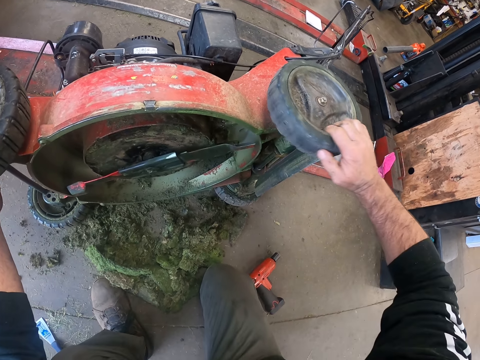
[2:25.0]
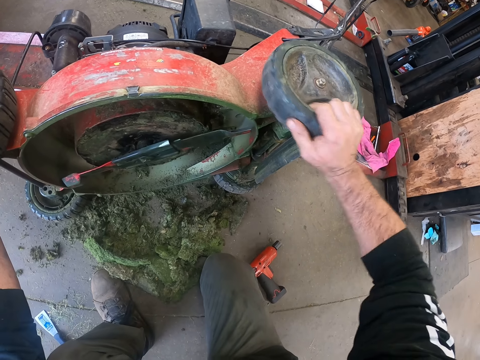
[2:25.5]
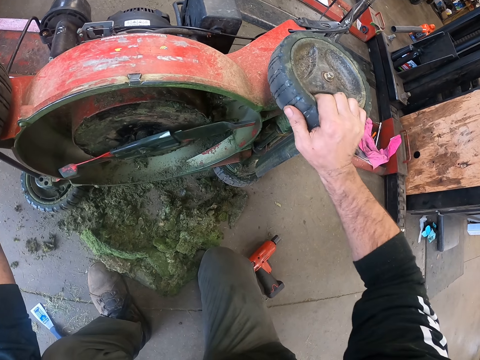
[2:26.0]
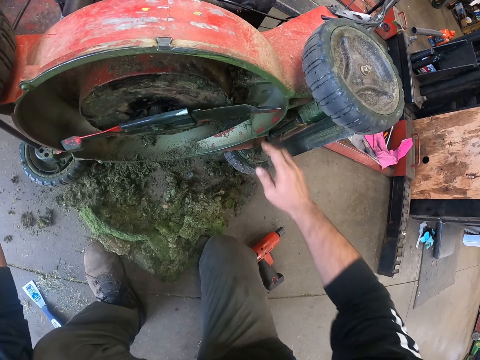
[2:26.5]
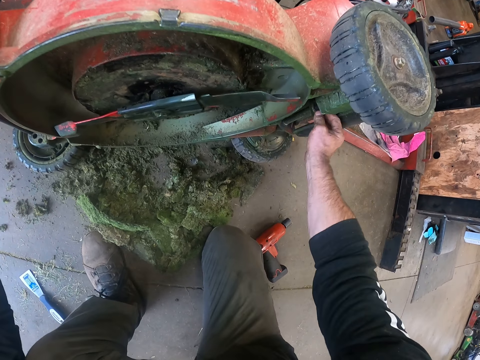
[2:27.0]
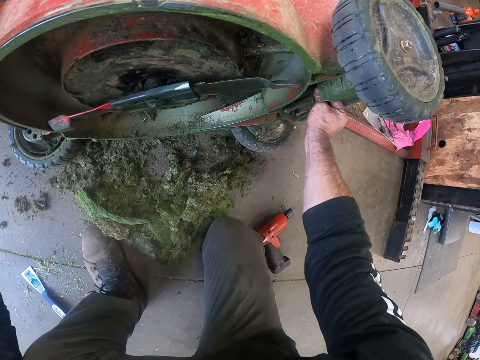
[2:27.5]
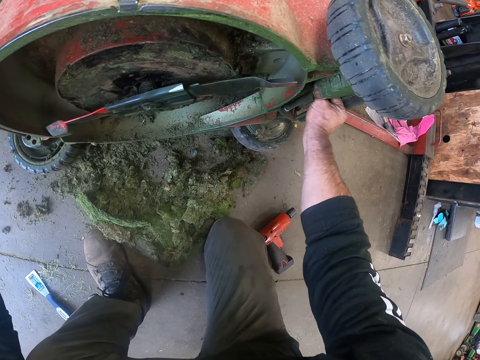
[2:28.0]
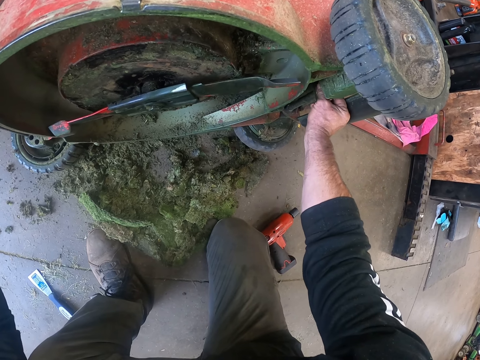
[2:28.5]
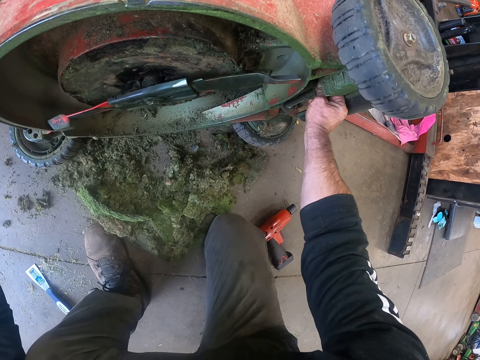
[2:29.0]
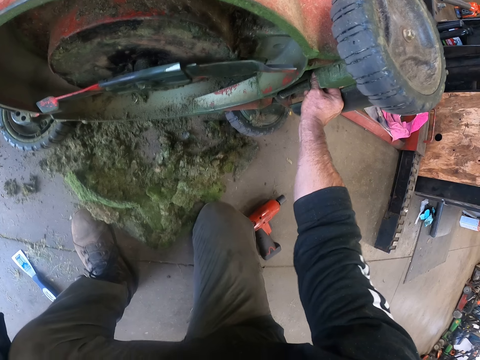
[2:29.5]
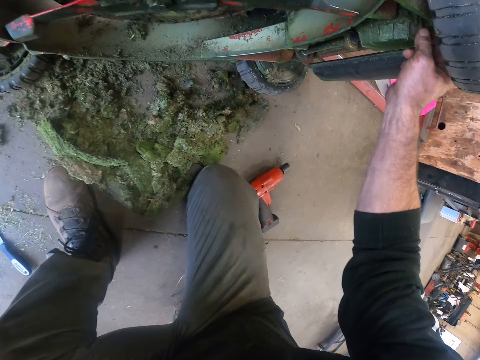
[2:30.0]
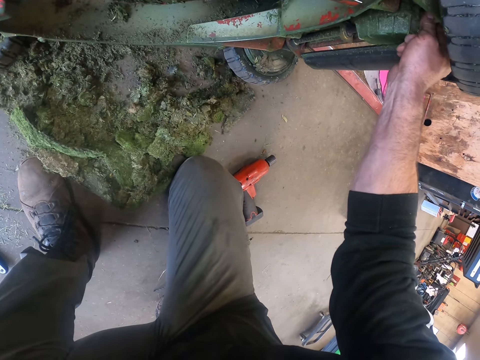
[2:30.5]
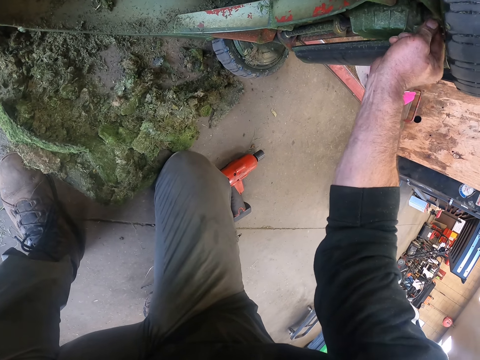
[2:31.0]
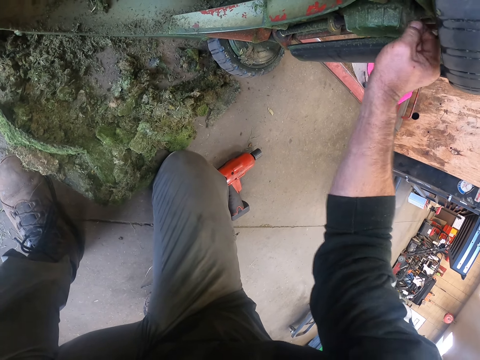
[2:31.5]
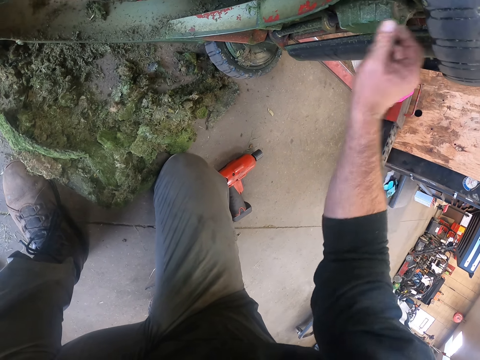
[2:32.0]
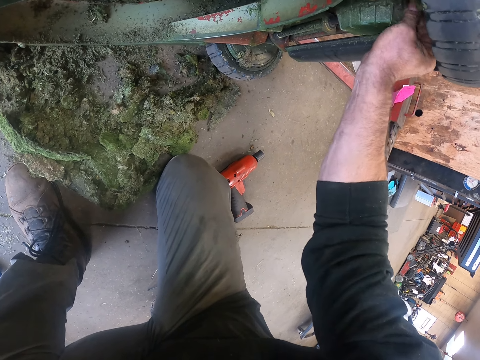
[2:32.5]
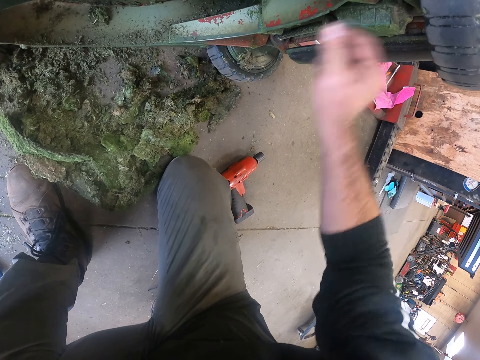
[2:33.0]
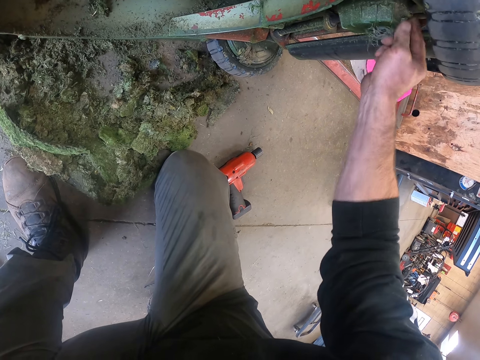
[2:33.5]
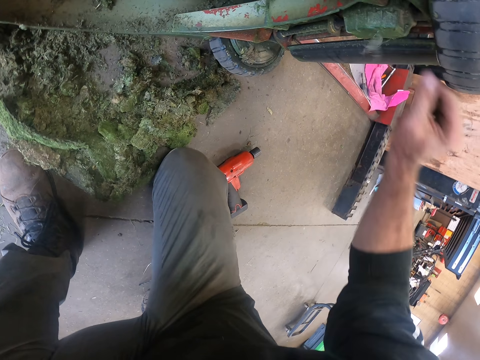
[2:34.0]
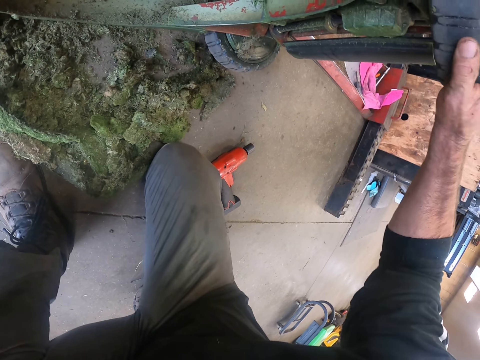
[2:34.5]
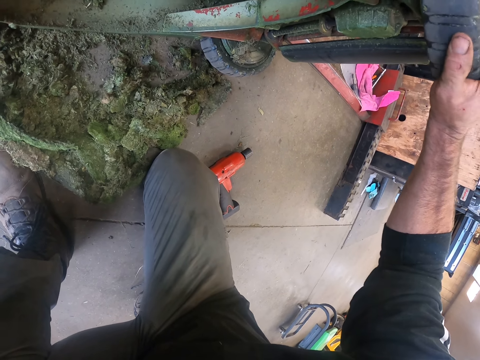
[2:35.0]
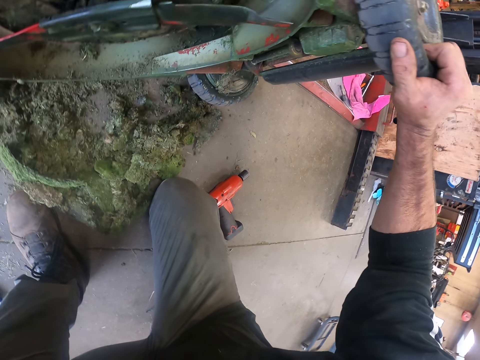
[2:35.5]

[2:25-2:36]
The camera wearer rotates another axle shaft of the lawnmower. He touches the lawnmower back wheel axle. He removes grass from the axle shaft of the lawnmower with his right hand. He turns the lawnmower back wheels. He shakes the tire of the lawnmower.

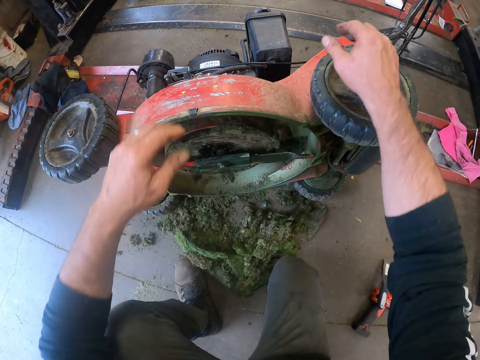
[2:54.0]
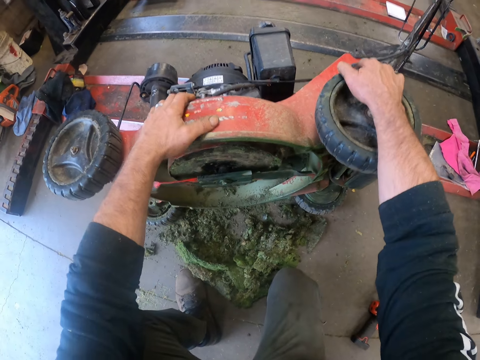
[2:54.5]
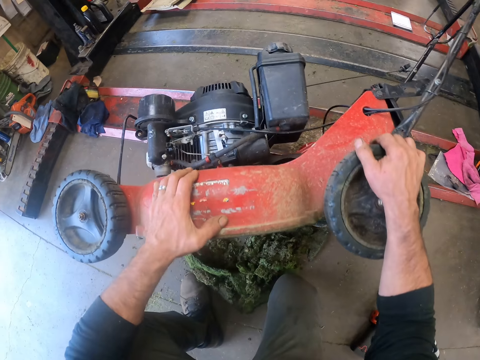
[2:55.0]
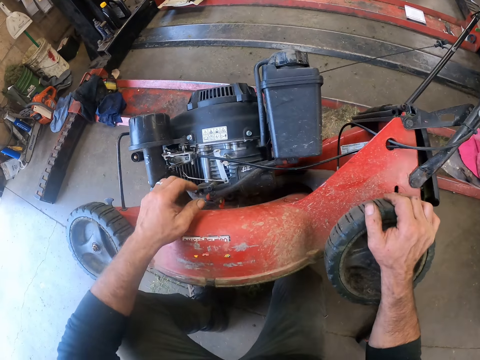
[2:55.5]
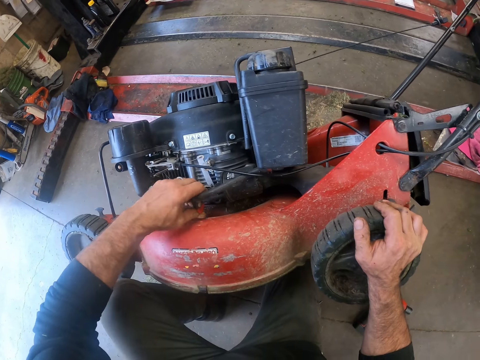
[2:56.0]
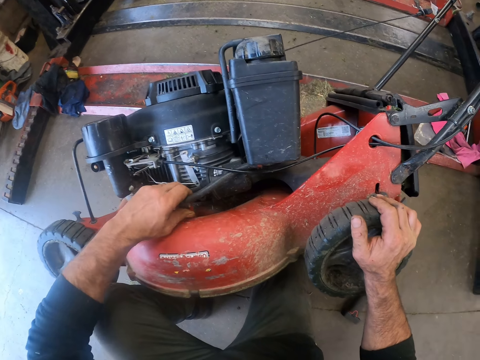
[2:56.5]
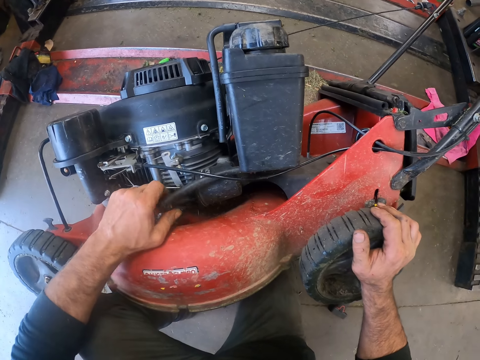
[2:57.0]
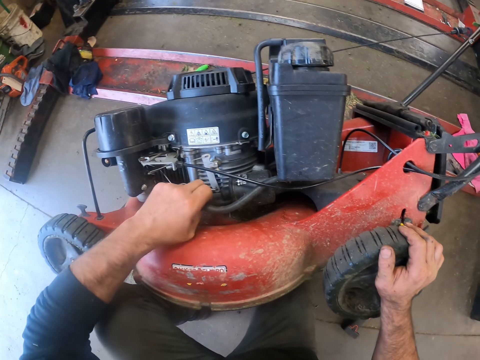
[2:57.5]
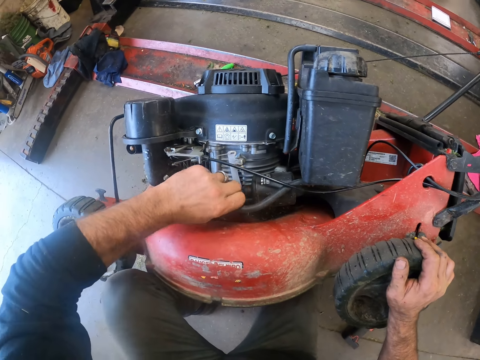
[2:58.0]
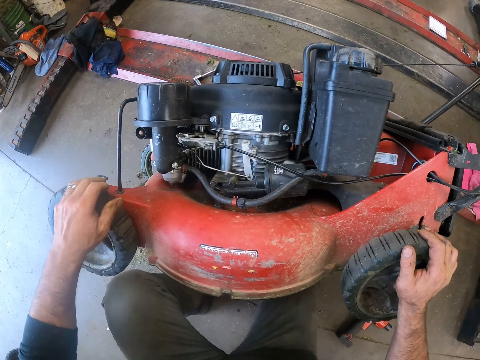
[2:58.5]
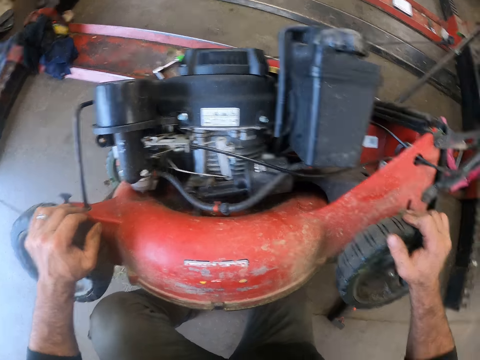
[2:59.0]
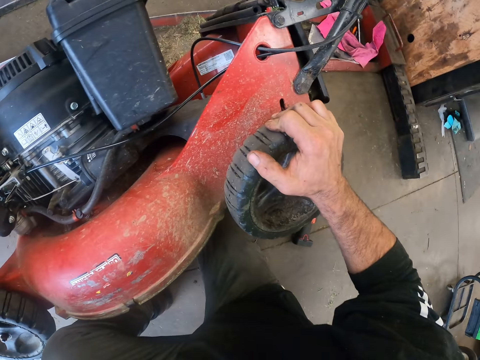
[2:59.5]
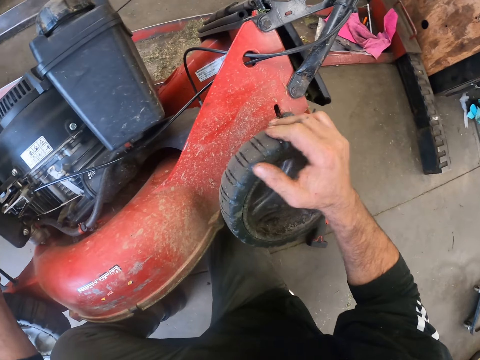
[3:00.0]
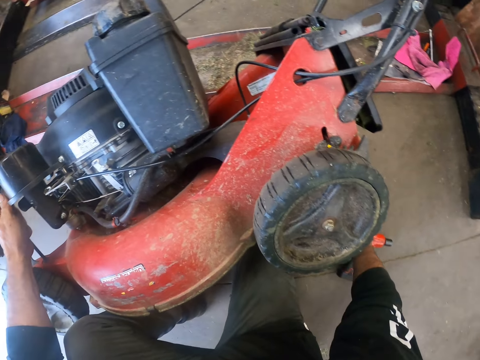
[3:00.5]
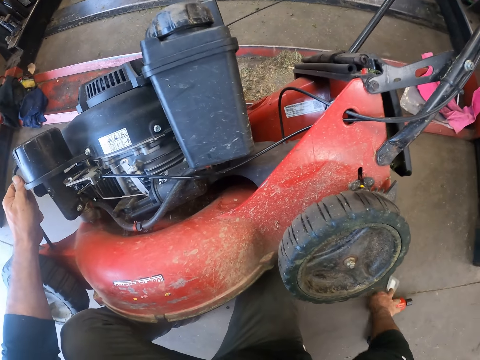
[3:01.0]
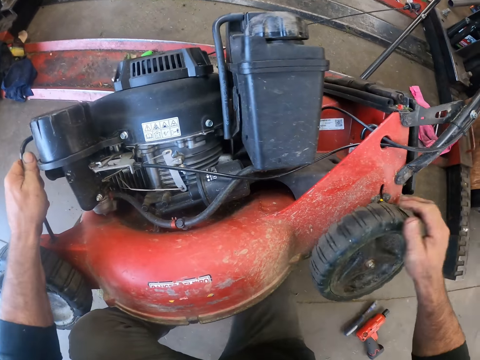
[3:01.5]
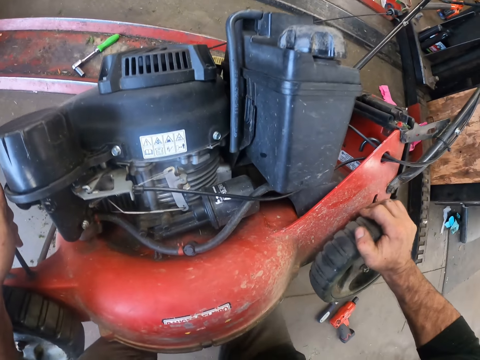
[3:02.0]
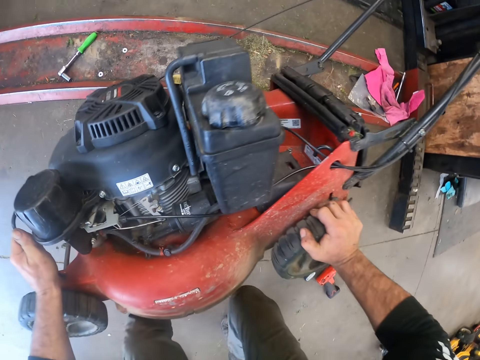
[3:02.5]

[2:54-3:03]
The camera wearer bends the lawnmower. He turns the lawnmower. He touches a pipe on the lawnmower. He holds a hose in the lawnmower with his left hand. He touches the tire of the lawnmower with his left hand. He looks at the floor. He moves the impact wrench and scraper on the floor with his right hand. He touches the lawnmower wheel. He shakes the tire of the lawnmower with his right hand. He turns the lawnmower on the floor.

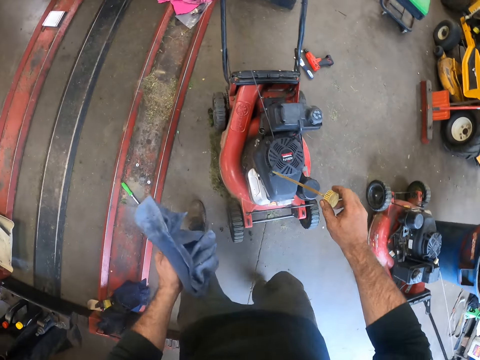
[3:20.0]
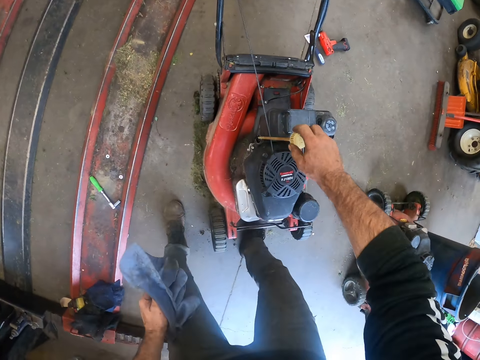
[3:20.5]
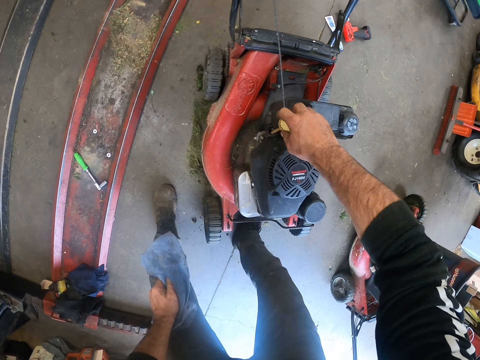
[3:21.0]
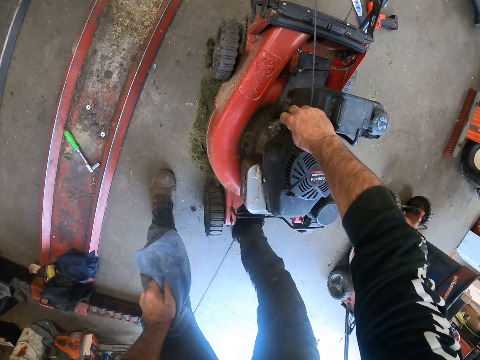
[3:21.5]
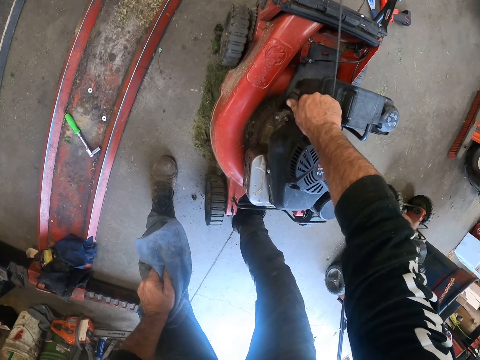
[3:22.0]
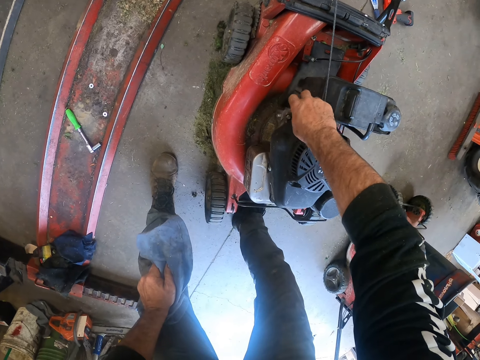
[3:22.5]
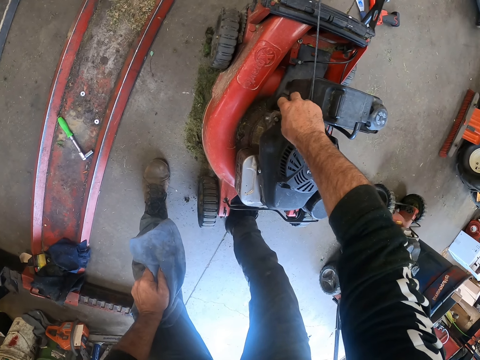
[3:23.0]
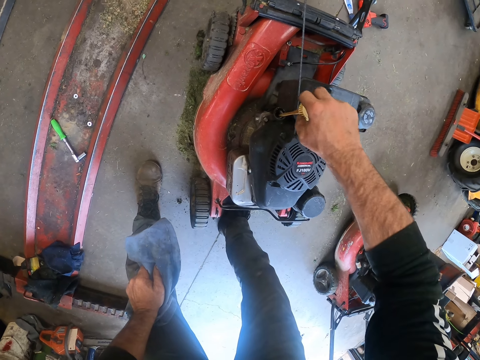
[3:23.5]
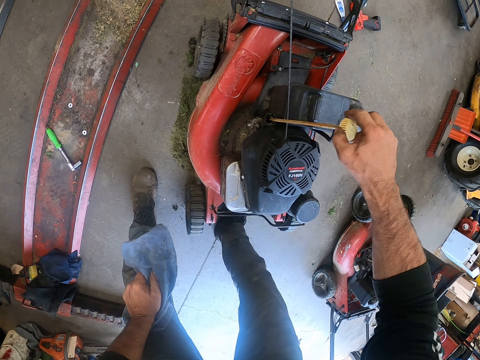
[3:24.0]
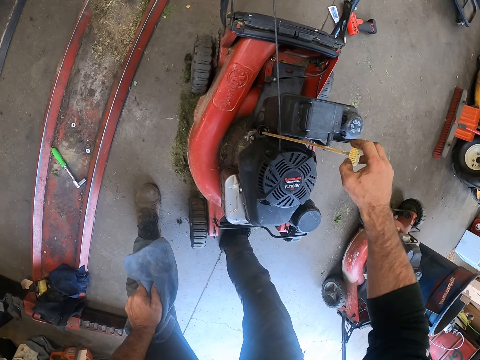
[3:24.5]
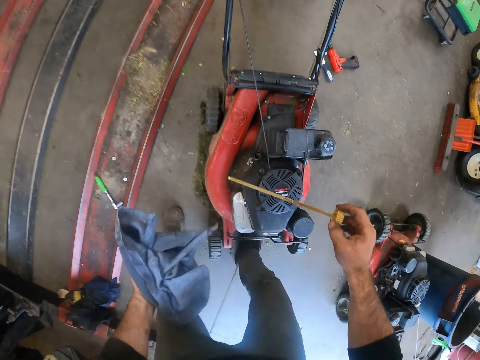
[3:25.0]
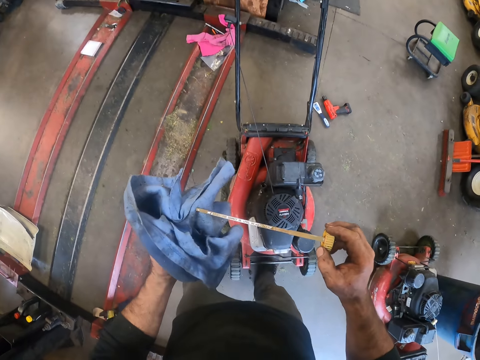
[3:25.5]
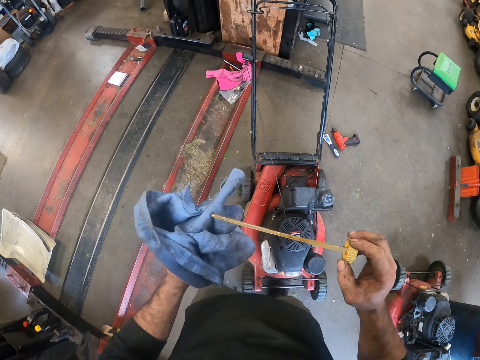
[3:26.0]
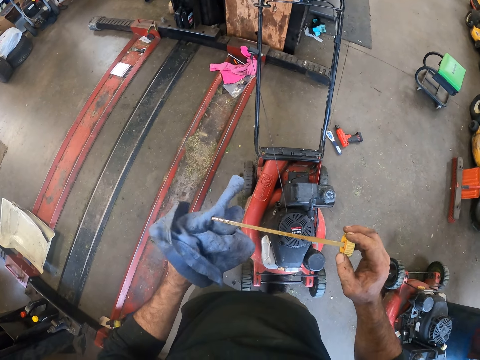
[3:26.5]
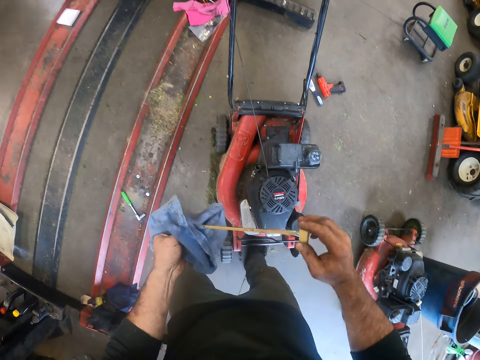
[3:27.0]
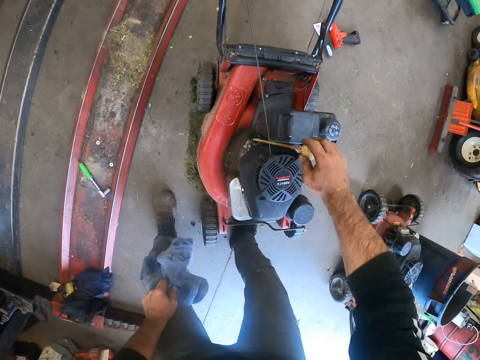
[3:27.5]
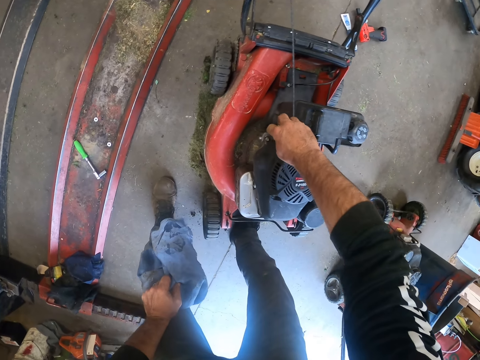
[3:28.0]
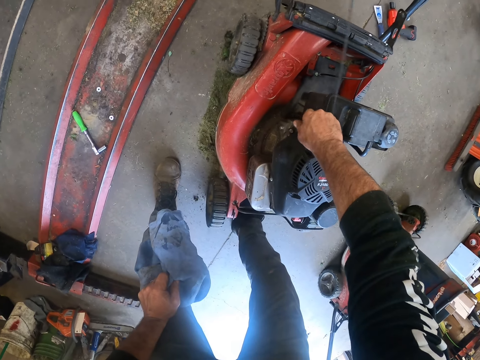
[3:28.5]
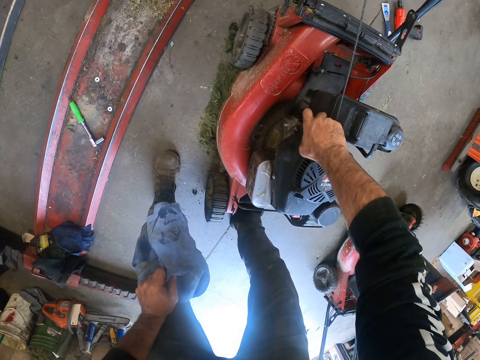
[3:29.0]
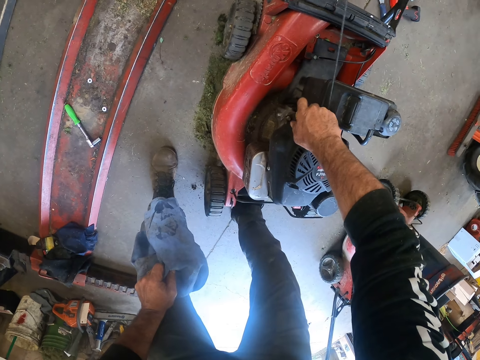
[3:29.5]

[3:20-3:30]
The camera wearer inserts an oil gauge stick into an oil tank. They cover the oil tank. They pull out the oil gauge stick or oil tank cap lid from the oil tank. They stare at the oil tank cap lid. They clean the oil gauge stick with a cloth. They insert the oil gauge stick into the oil tank. They close the oil tank.
